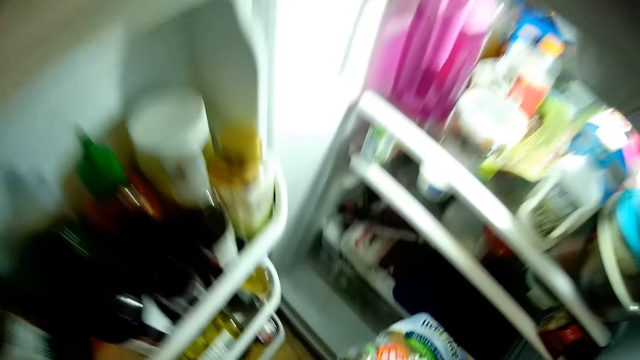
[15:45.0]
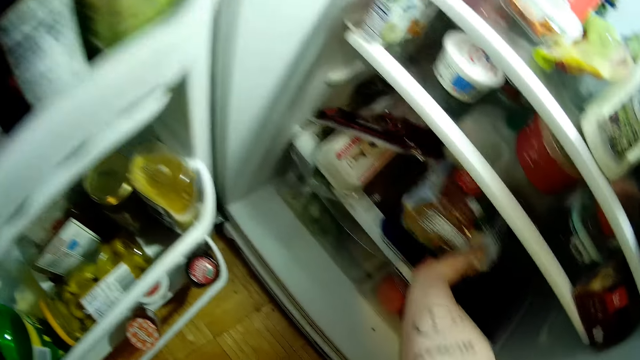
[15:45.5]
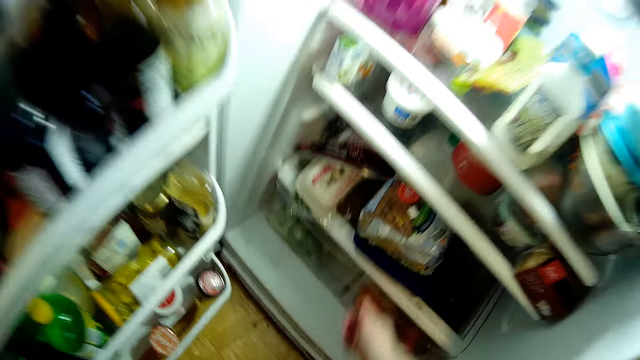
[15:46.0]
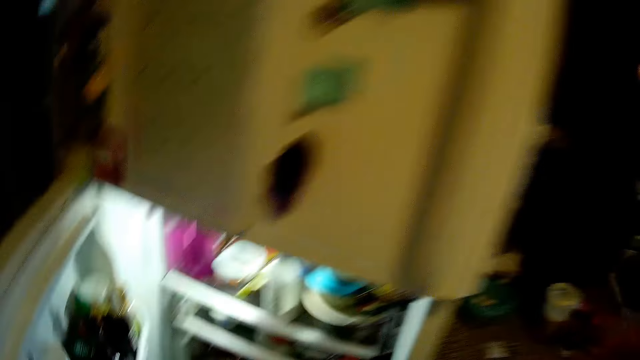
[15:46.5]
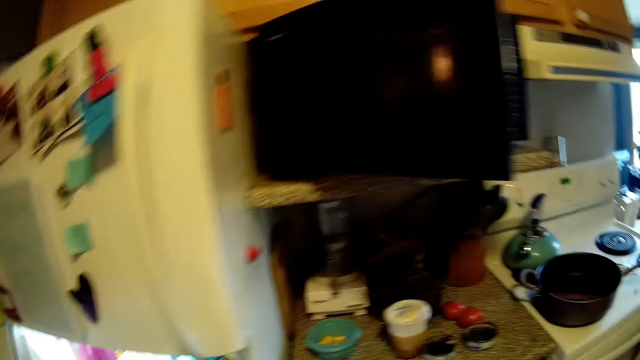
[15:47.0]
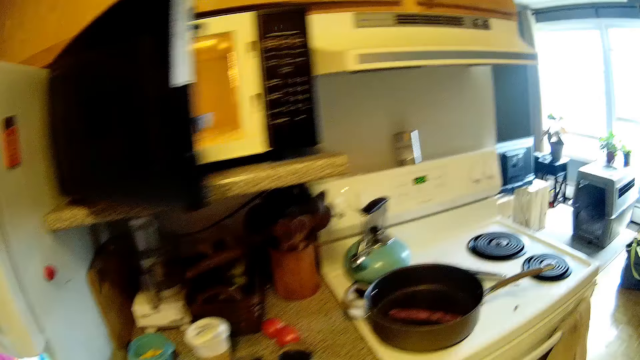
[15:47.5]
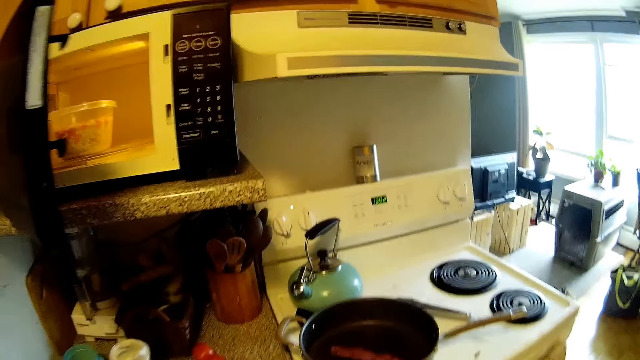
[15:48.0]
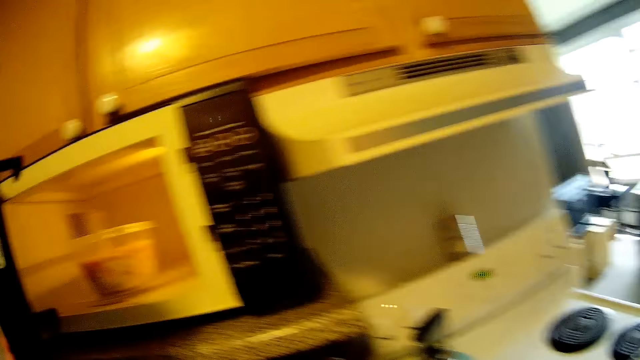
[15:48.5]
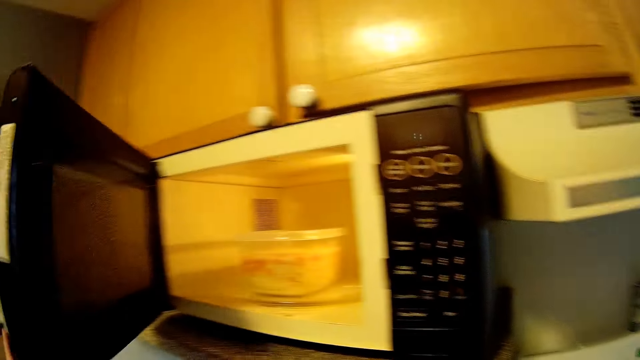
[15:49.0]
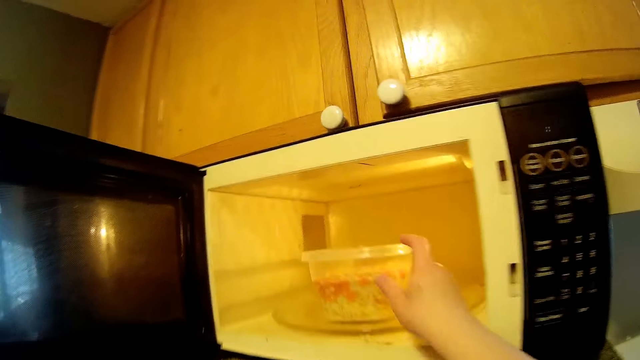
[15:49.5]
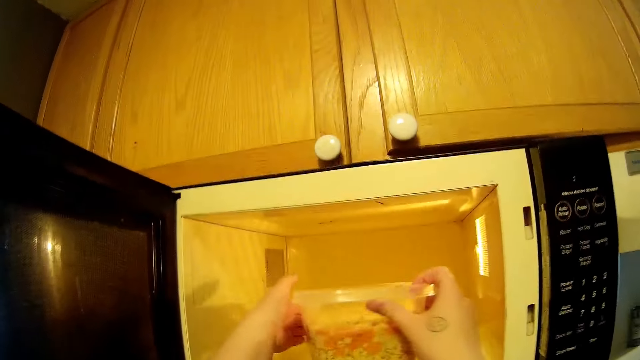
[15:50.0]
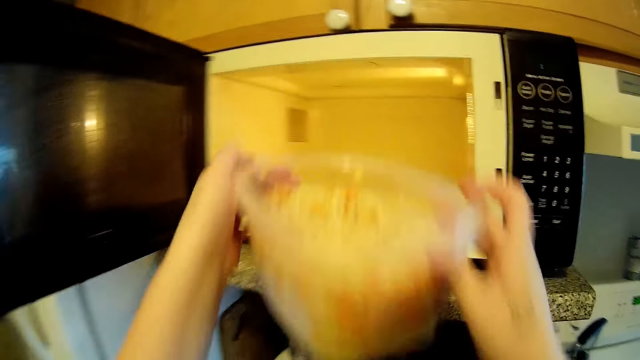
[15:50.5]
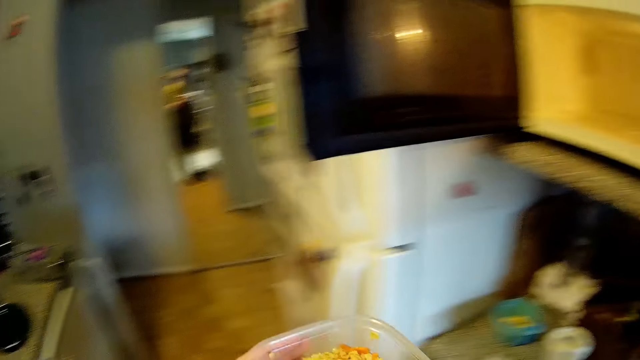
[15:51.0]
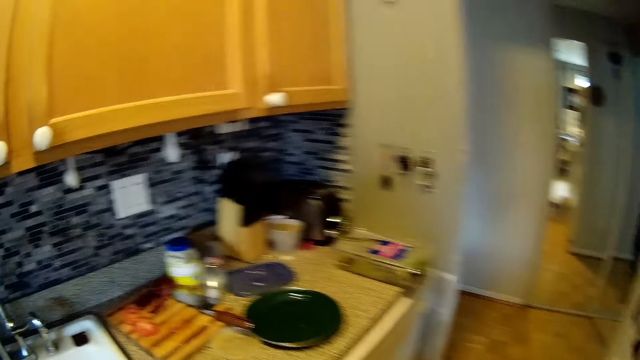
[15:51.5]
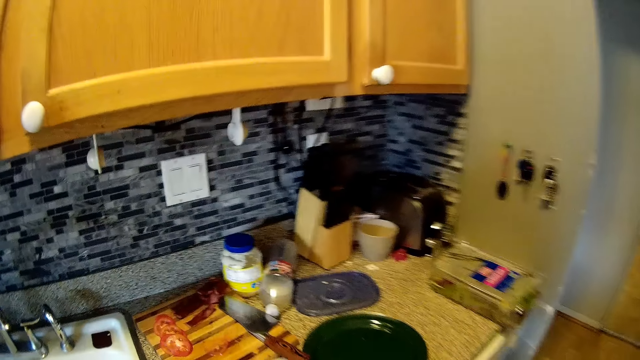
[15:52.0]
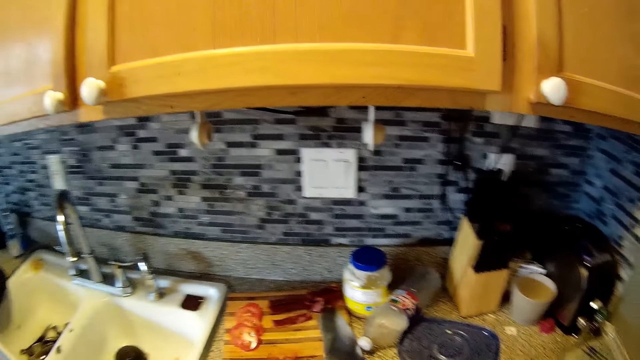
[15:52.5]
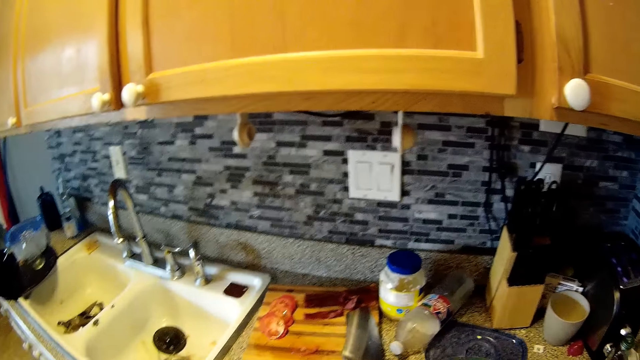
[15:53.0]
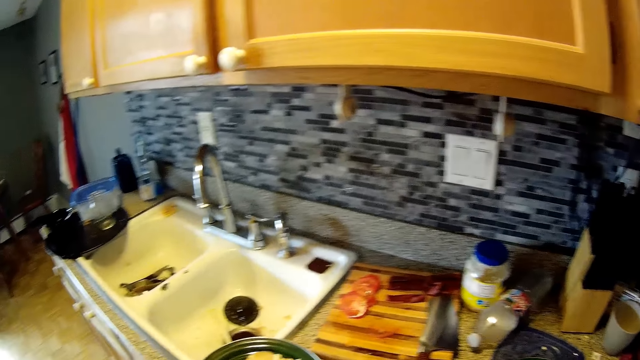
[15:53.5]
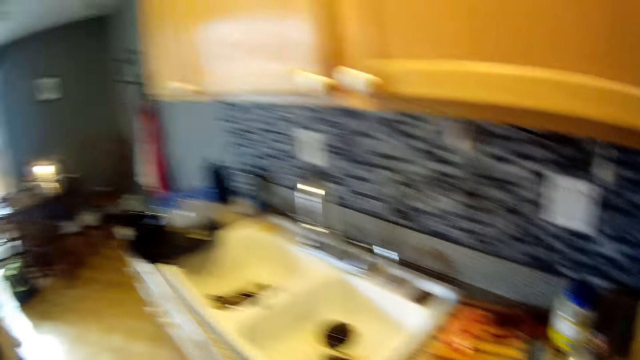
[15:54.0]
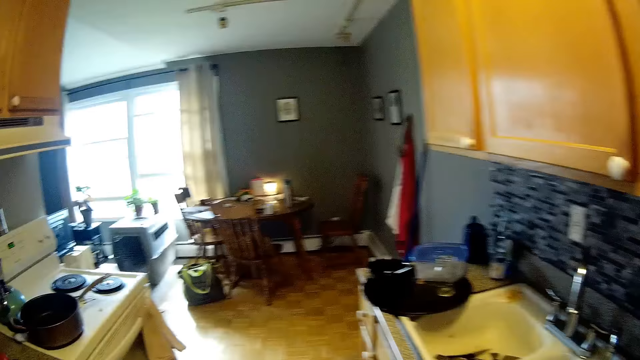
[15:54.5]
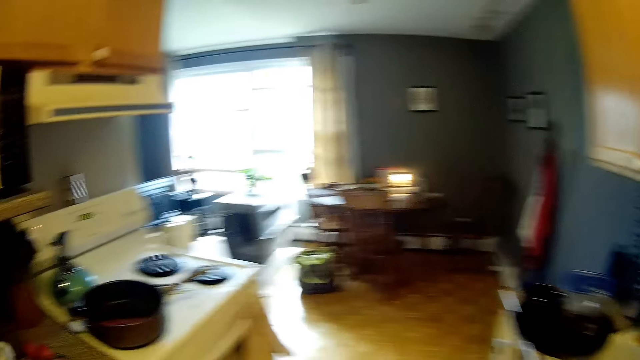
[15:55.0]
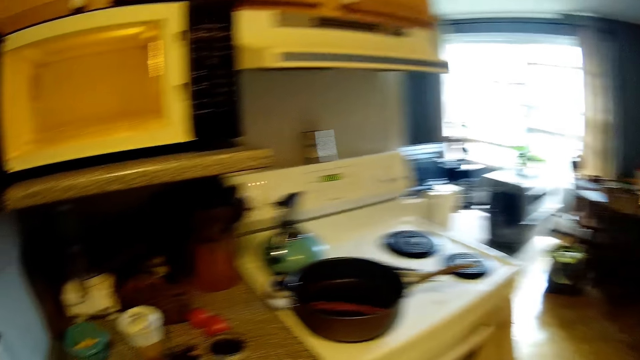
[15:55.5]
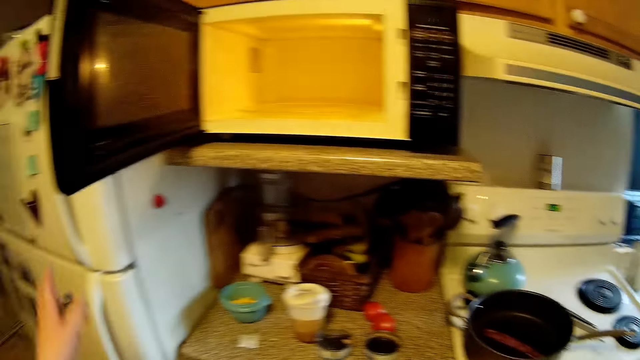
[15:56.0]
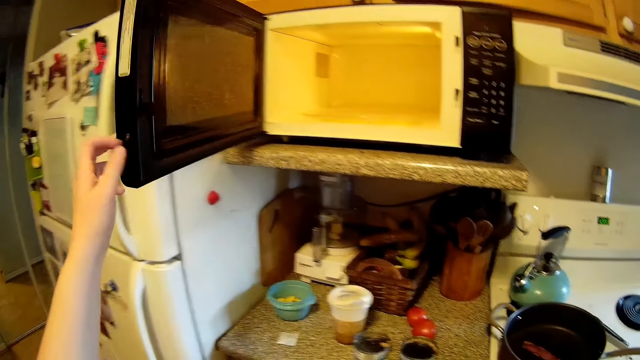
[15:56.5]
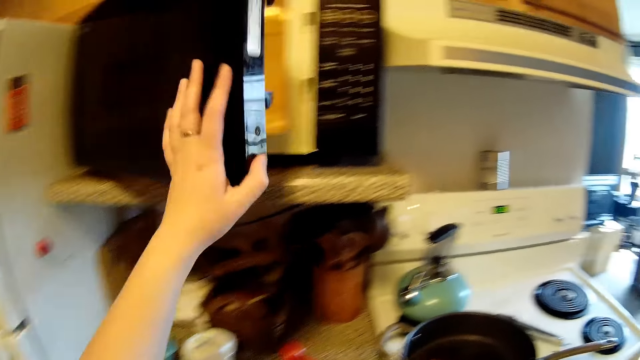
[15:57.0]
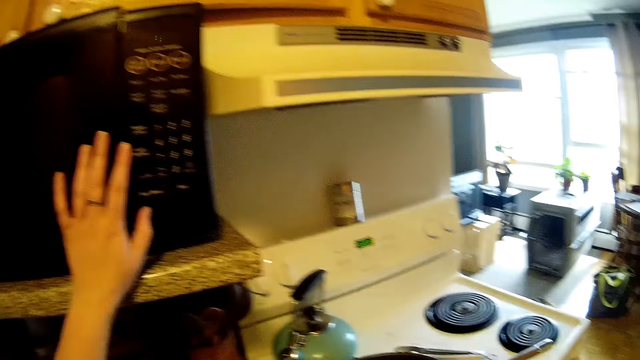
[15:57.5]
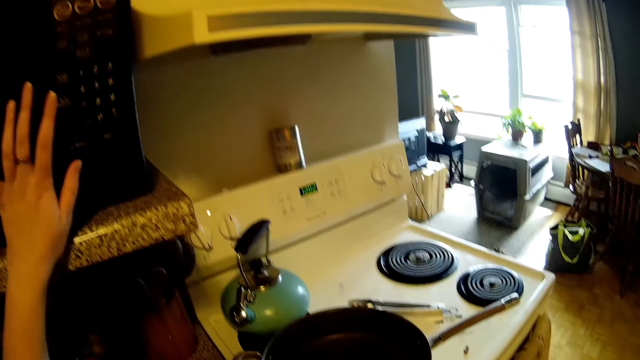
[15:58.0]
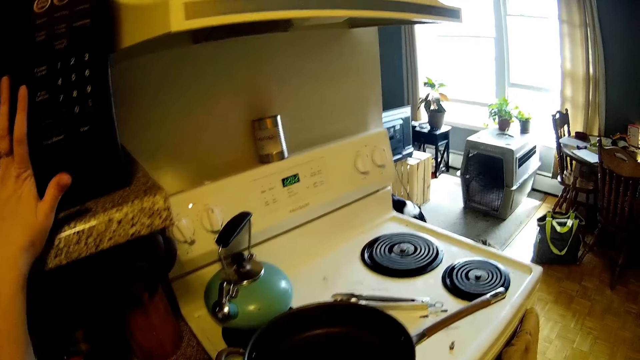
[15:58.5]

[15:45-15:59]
The camera wearer puts the nylon of bread in the fridge with her right hand. She closes the fridge with her left hand. She makes a step. She looks at the microwave. She lifts the right hand. She picks a bowl from the microwave with both hands. She walks around. She looks around. She walks around. She closes the microwave with her left hand.

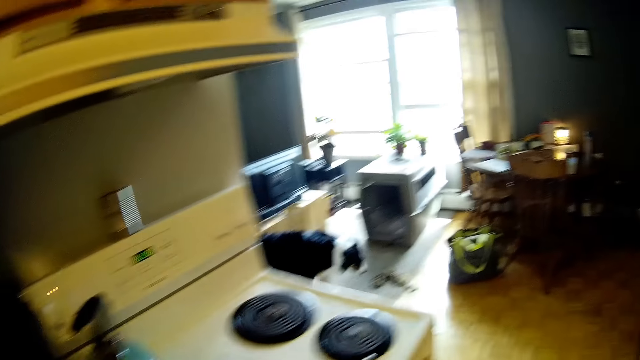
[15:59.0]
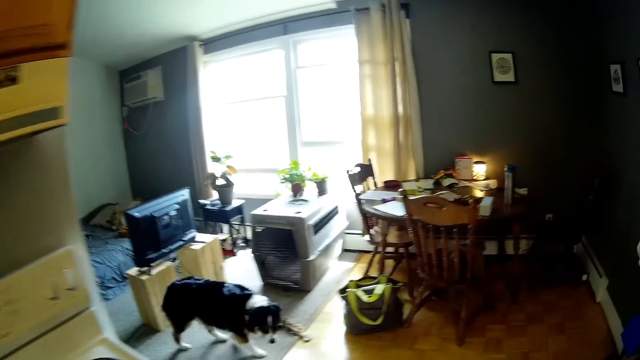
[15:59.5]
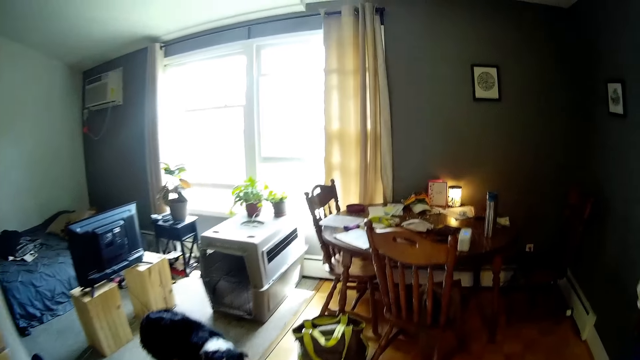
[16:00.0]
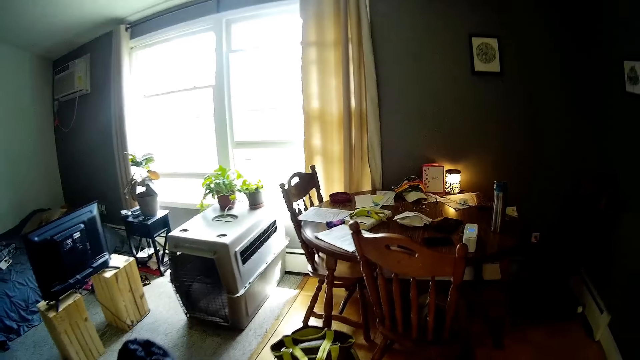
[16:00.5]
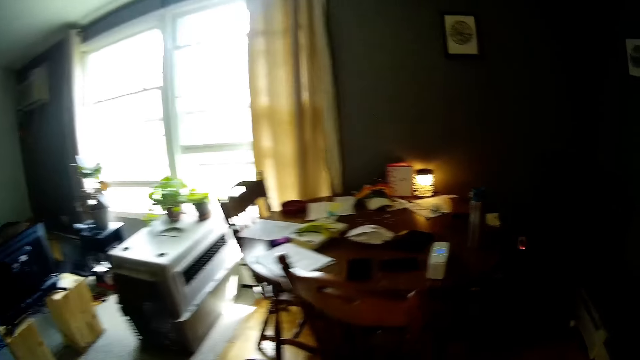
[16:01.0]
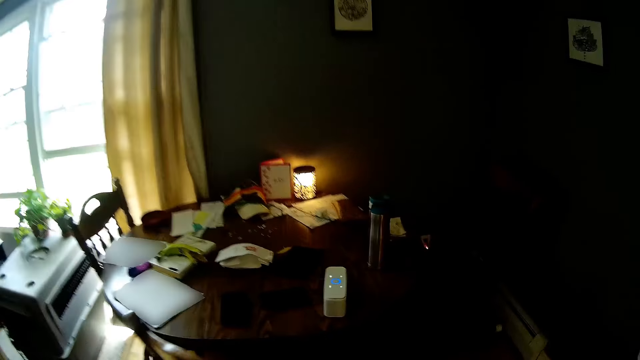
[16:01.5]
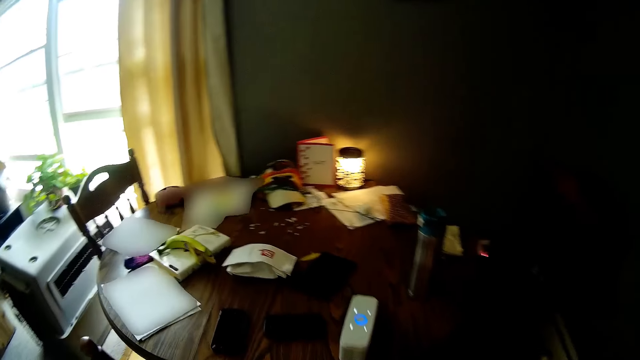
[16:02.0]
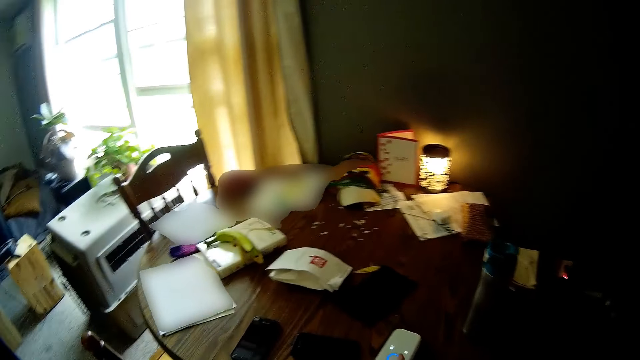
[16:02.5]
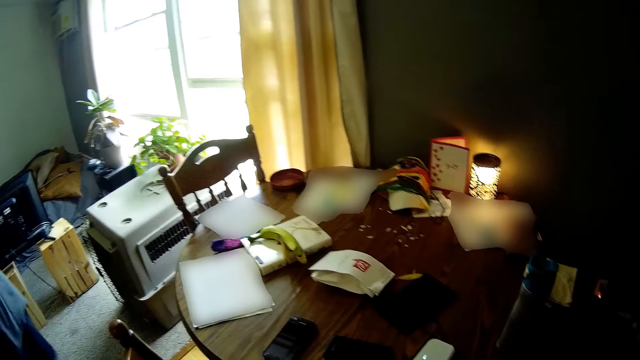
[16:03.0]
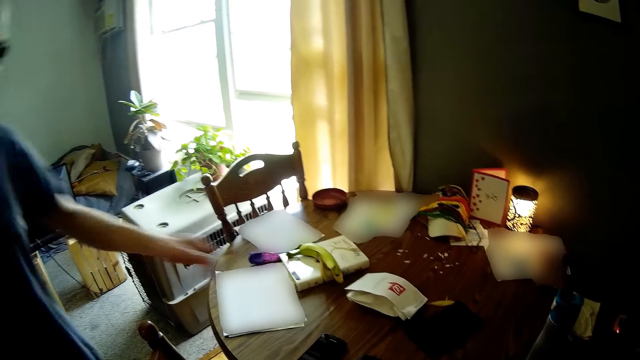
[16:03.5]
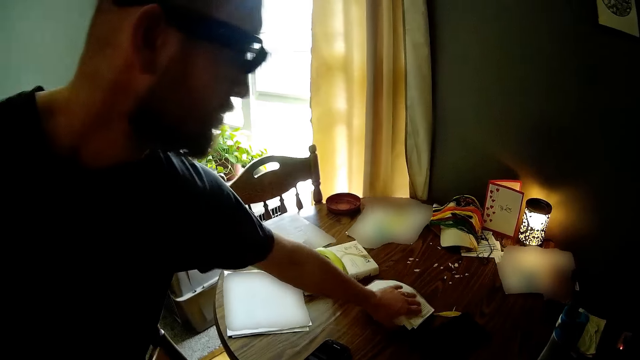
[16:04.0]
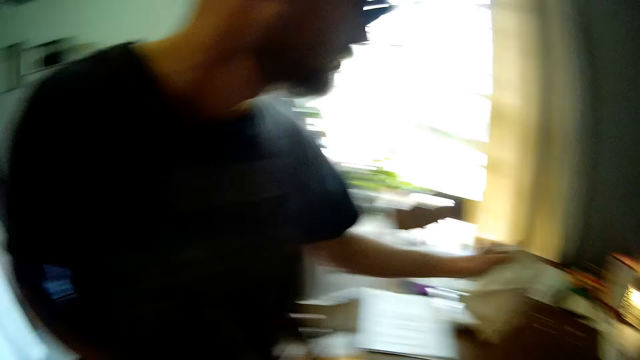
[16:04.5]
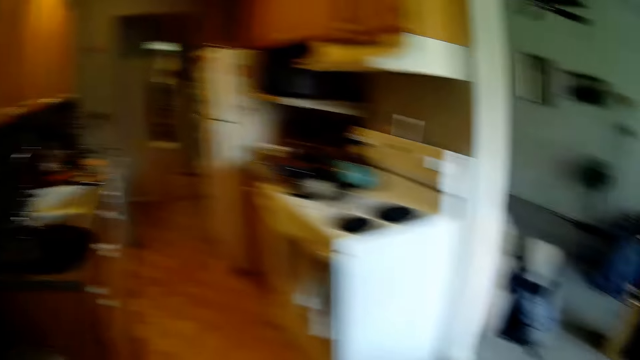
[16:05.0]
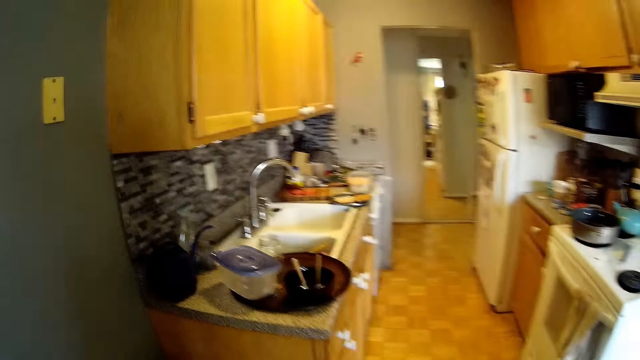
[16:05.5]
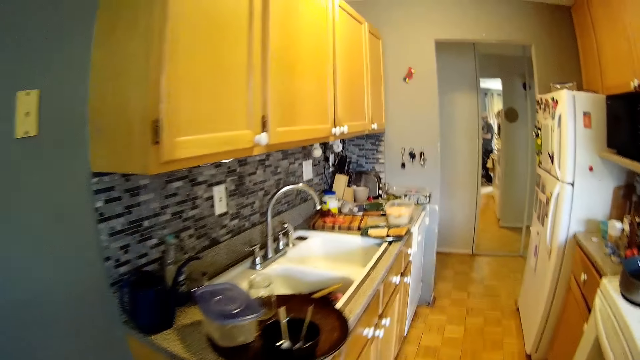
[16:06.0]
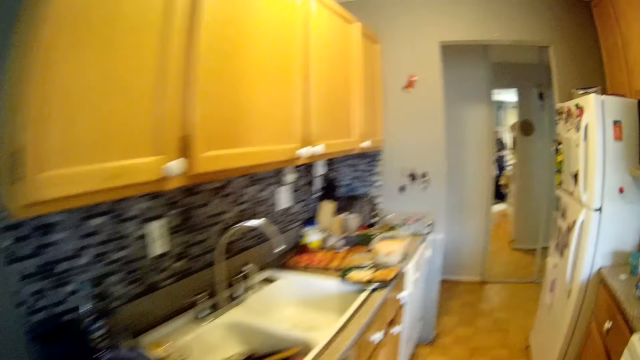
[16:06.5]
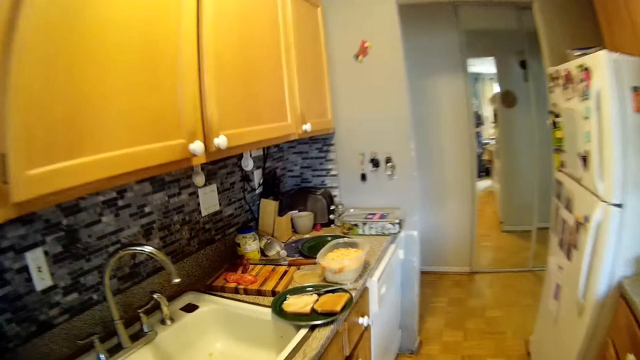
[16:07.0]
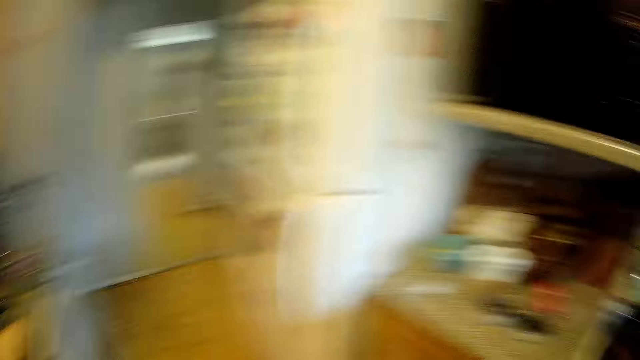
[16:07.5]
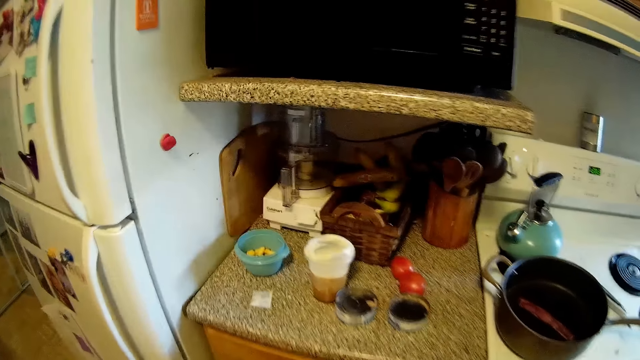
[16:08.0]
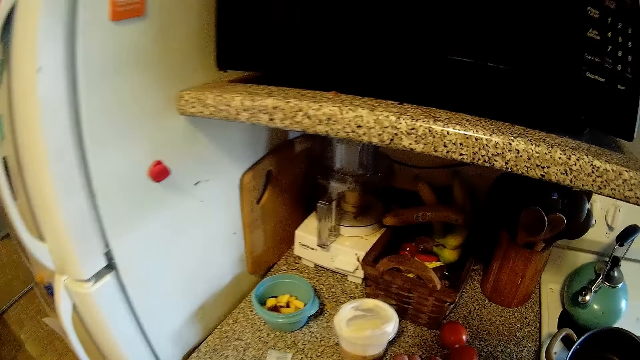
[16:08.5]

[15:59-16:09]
The camera wearer walks towards a dining table. They interact with the man. The man makes a step. The man picks a pack from the dining table with his left hand. The camera wearer walks towards the kitchen slab. They pick a can of cornbeef.
